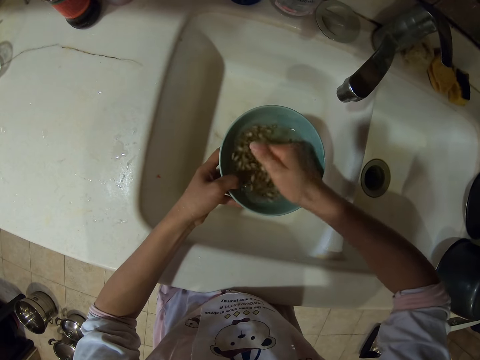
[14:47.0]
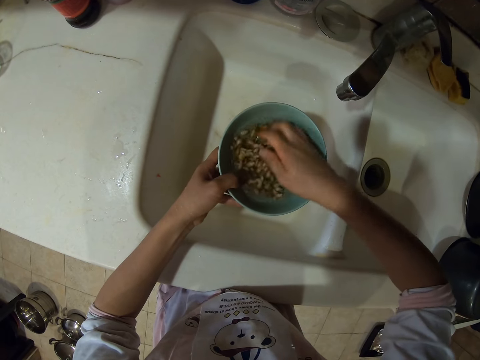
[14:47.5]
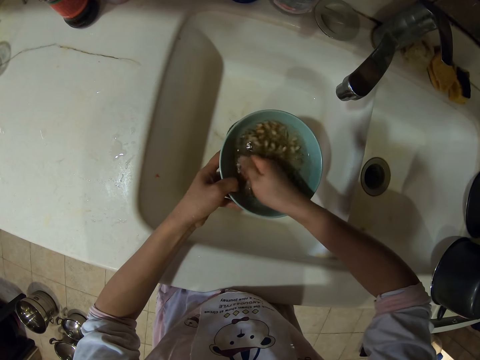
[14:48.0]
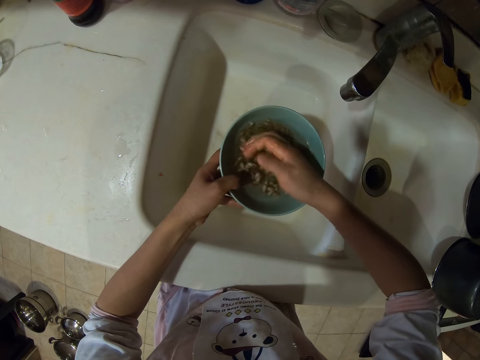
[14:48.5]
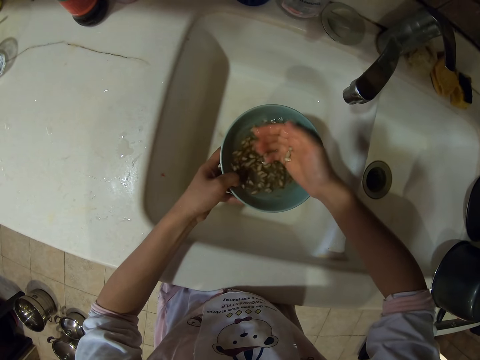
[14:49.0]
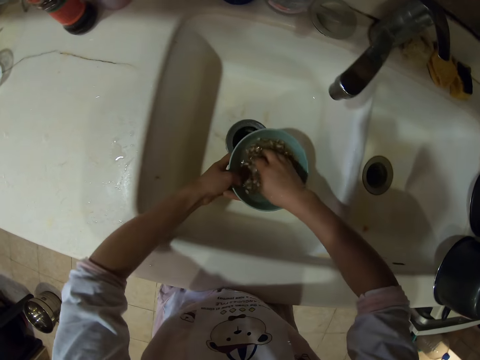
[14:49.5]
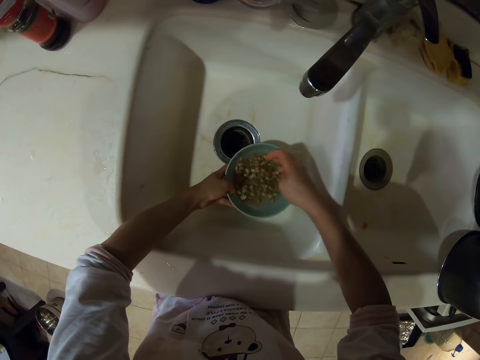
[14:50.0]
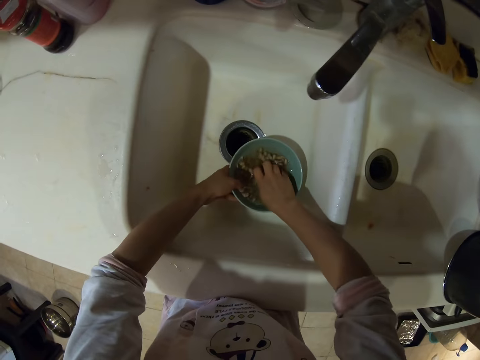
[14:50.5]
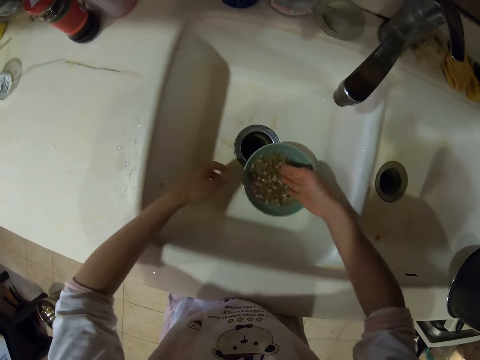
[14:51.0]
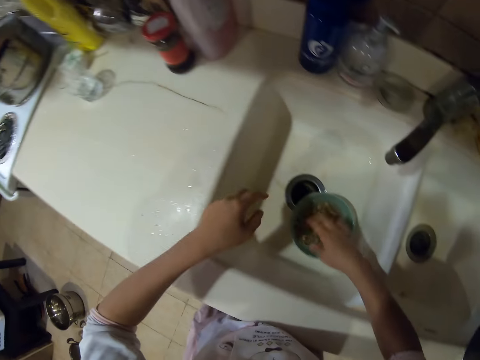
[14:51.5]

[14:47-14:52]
The camera wearer puts down the bowl.

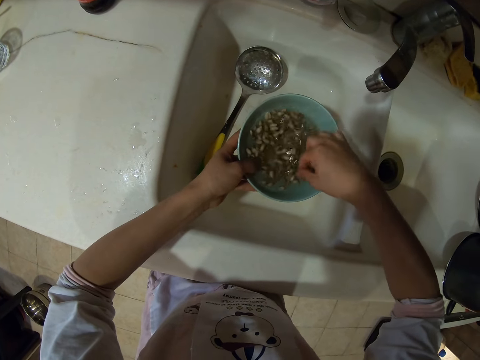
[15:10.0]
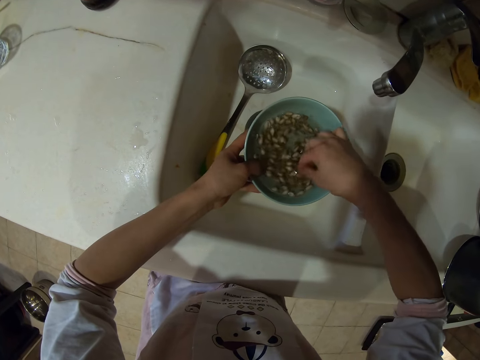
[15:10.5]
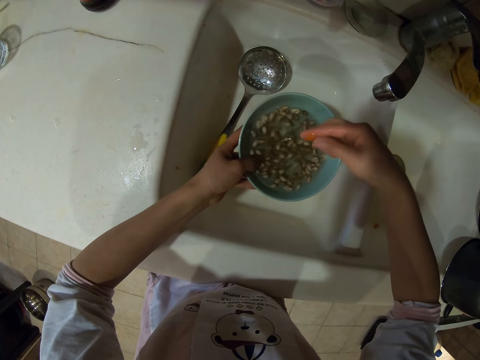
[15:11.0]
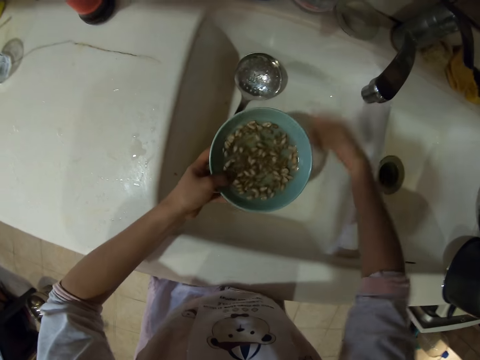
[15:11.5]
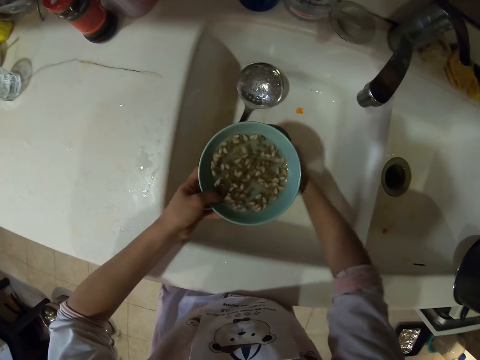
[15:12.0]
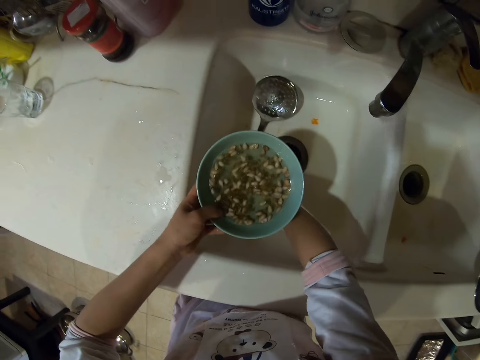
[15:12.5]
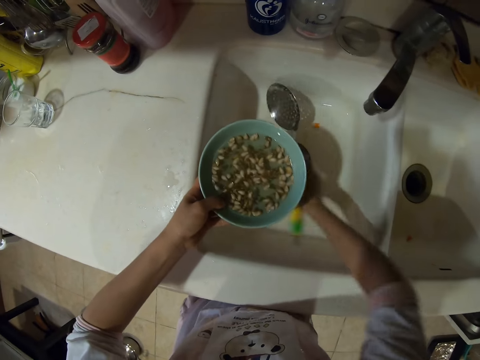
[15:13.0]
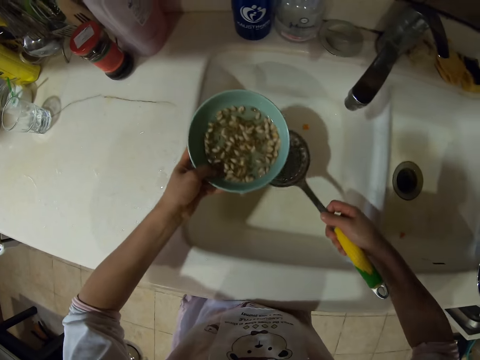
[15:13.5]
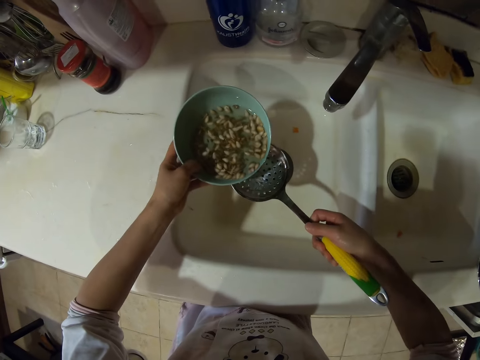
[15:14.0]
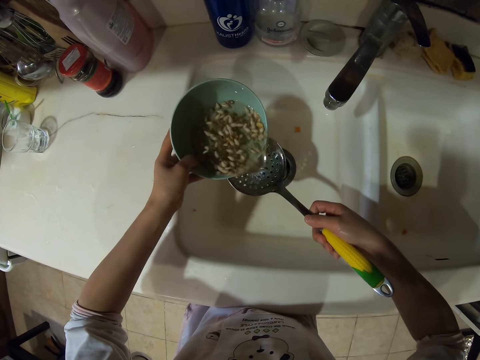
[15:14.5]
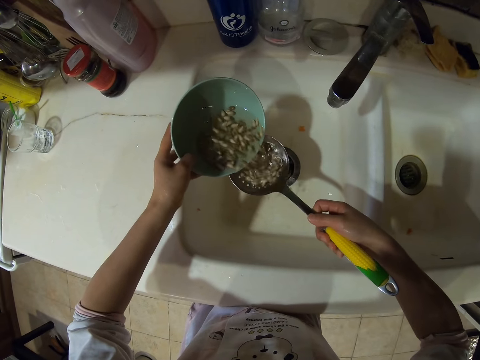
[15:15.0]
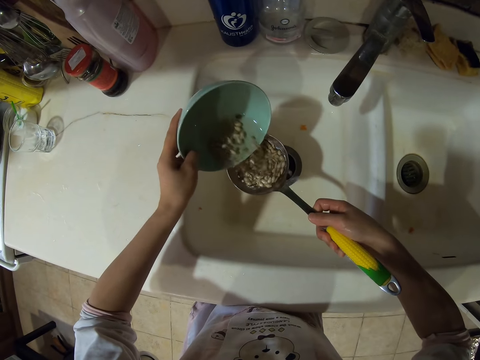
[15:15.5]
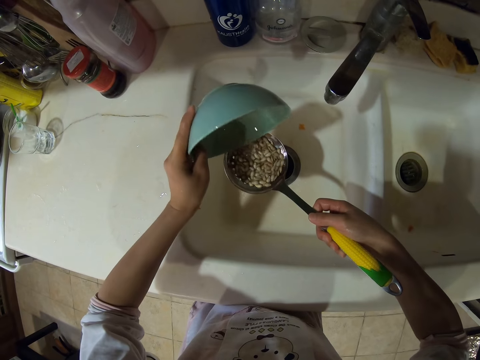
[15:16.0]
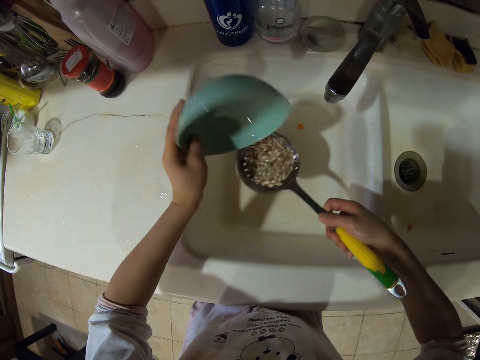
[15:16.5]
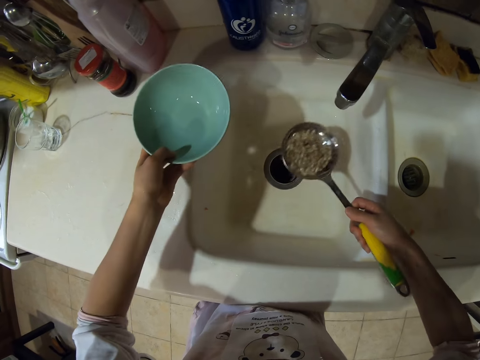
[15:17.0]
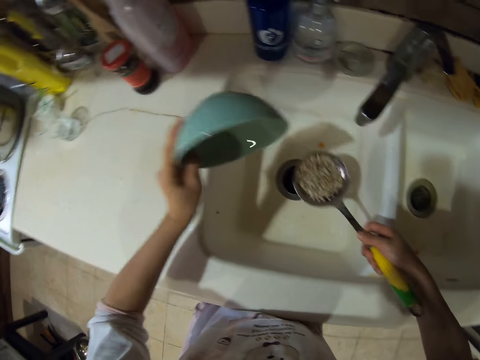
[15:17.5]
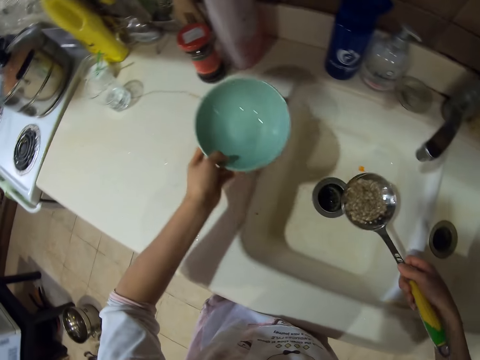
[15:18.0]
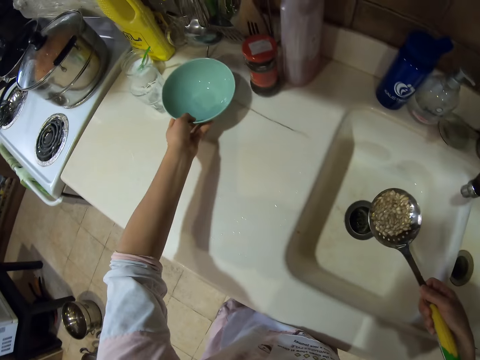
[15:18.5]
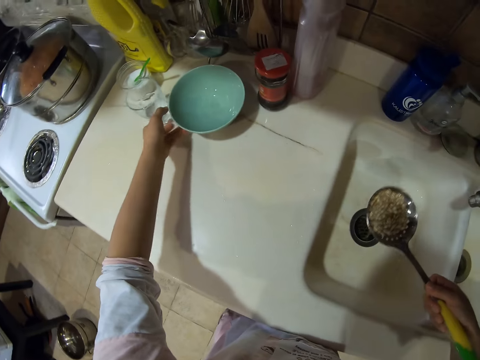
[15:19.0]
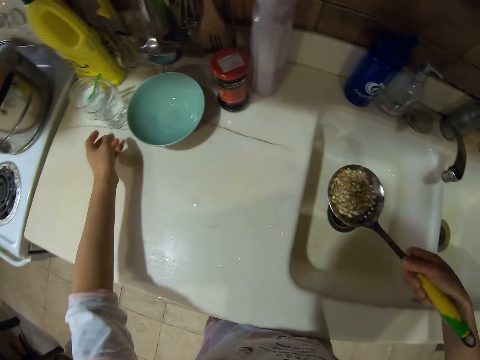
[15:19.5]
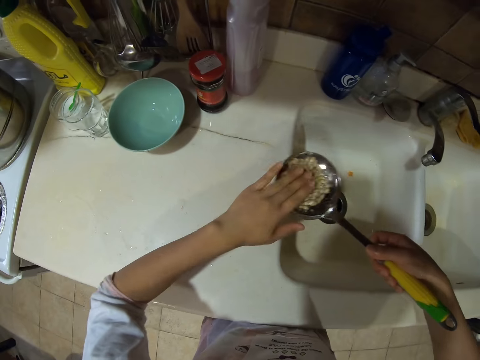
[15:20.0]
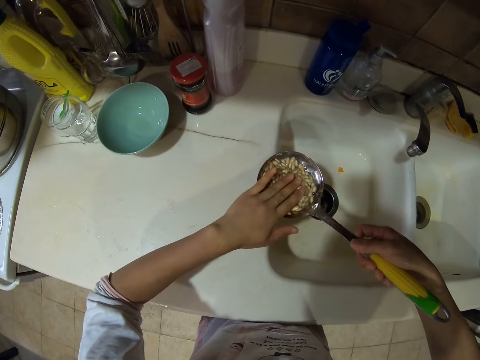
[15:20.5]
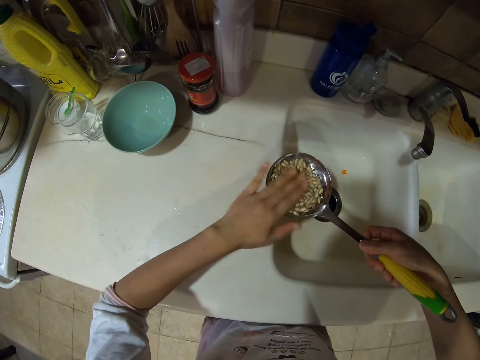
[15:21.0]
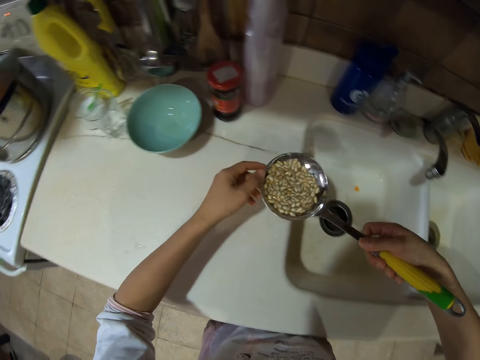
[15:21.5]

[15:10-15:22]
The camera wearer removes something from the bowl. They pick up a deep fry serving spoon. They sieve pumpkin seeds. They shake the deep fry serving spoon. They put down the bowl. They push a glass of water. They tap the seeds.

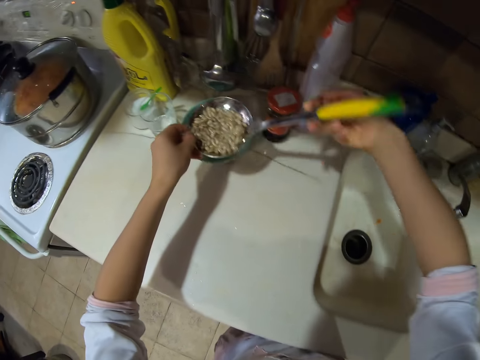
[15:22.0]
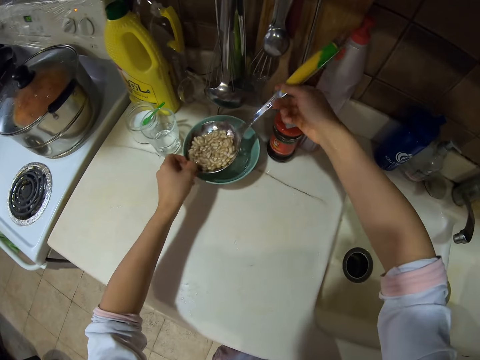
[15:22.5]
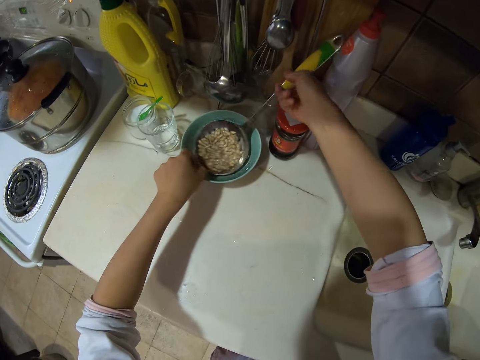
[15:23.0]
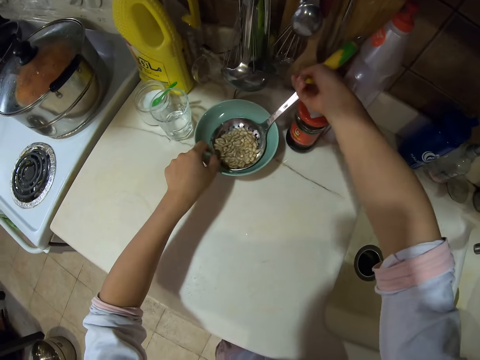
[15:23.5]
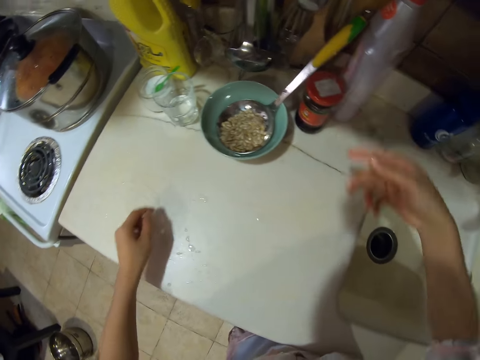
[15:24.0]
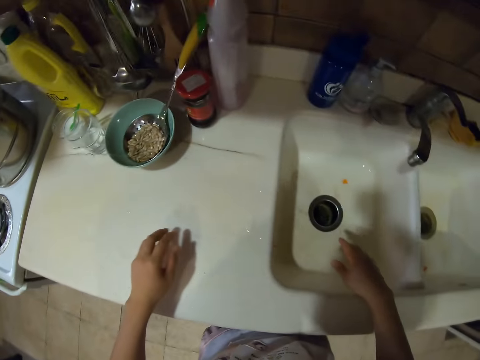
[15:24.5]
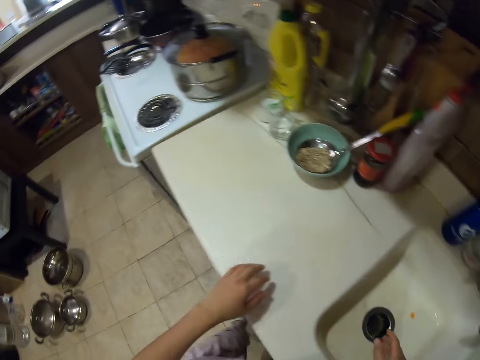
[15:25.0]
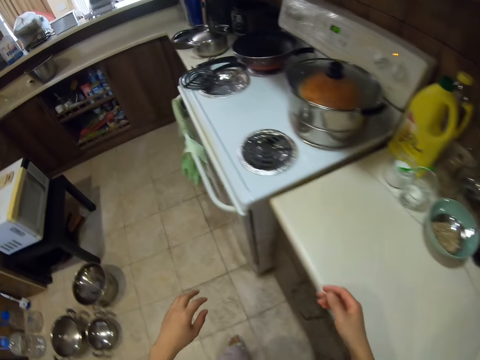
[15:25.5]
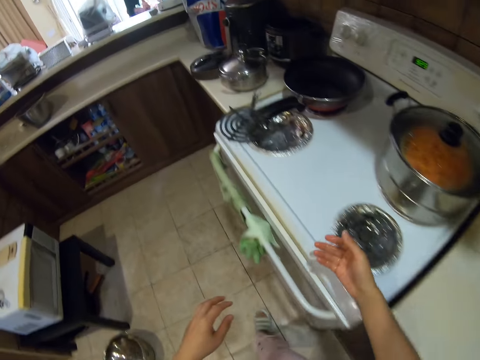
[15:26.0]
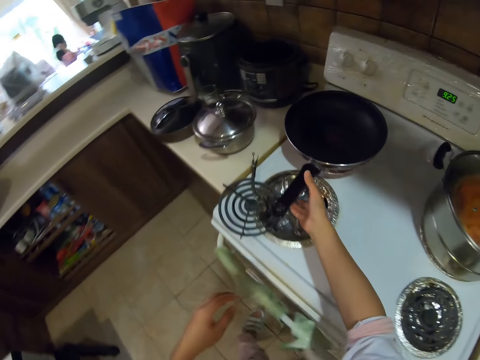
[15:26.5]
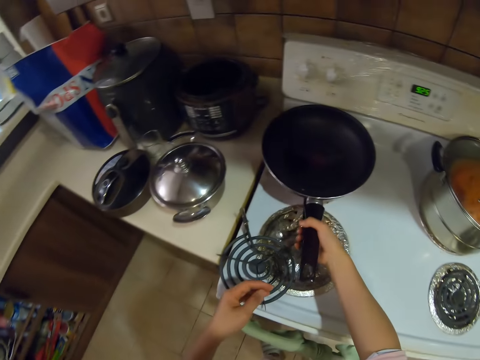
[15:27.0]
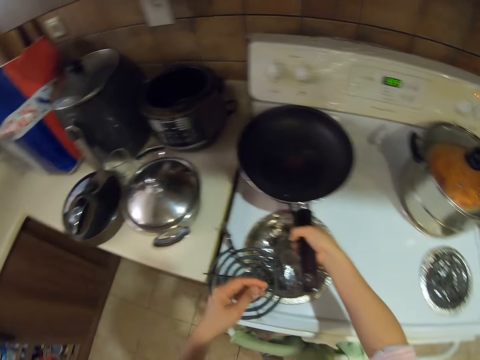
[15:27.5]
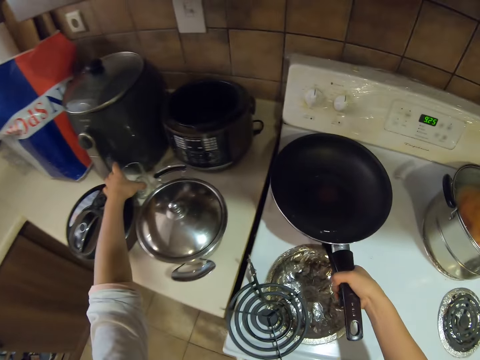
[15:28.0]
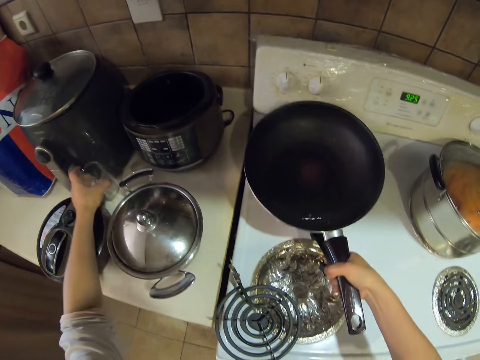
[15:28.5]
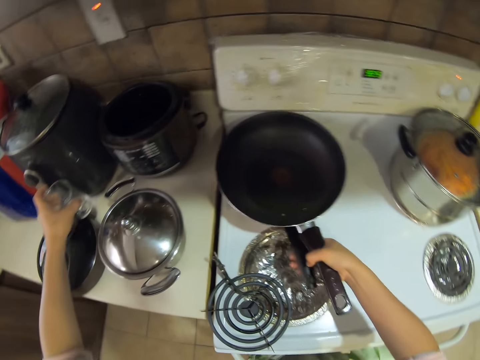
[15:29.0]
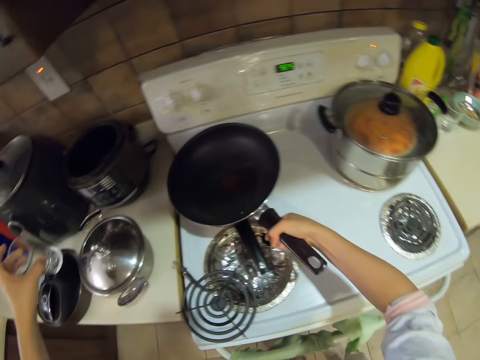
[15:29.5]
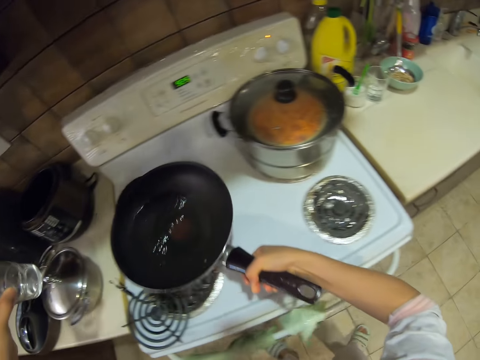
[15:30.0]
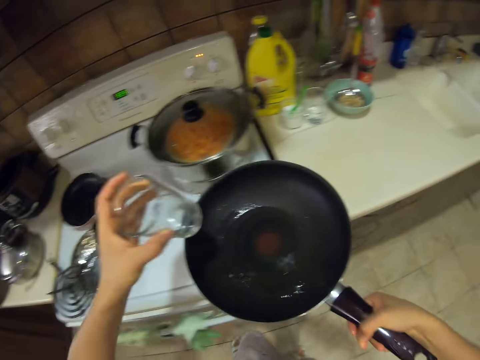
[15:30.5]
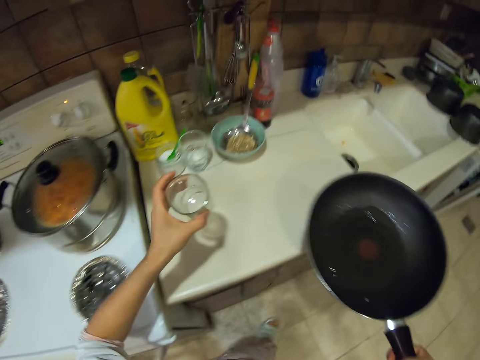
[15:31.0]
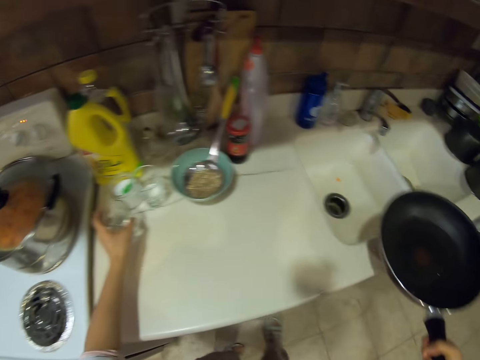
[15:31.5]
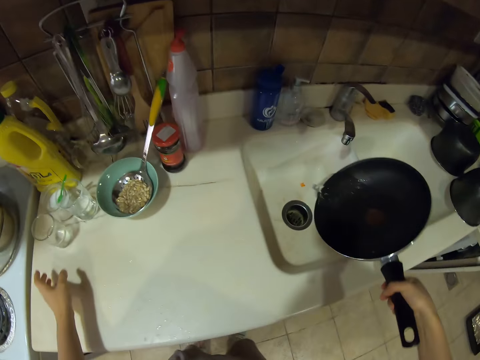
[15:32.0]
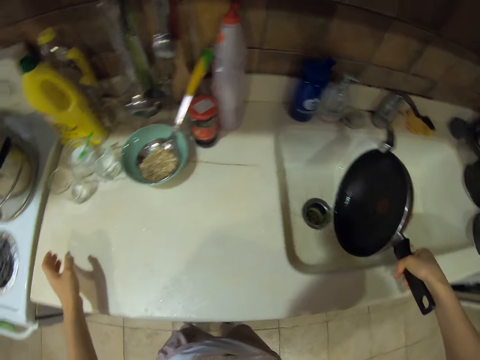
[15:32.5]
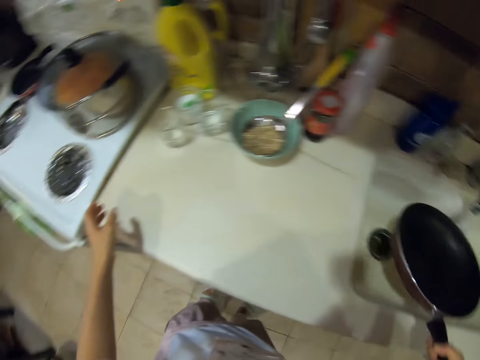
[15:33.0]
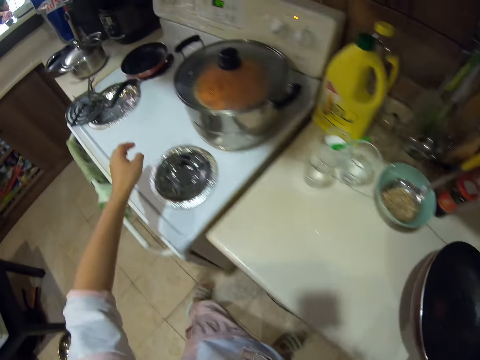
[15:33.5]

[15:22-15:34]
The camera wearer places the sieve spoon with pumpkin seeds on the bowl. They walk around. They pick up a frying pan. They pick up a glass. They put the glass on the counter top. They pour water in the sink.
